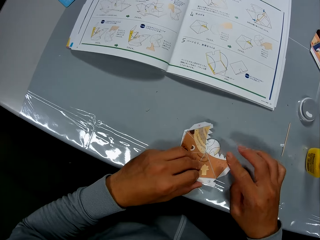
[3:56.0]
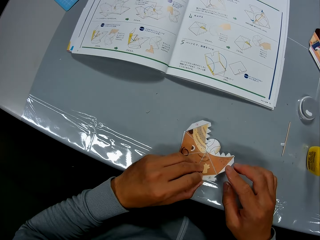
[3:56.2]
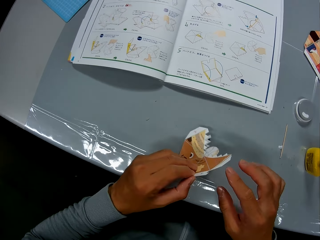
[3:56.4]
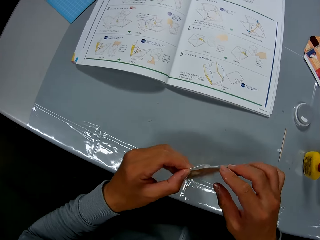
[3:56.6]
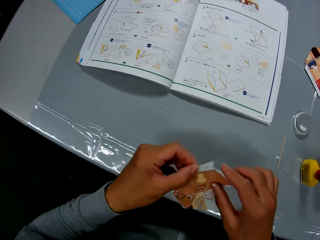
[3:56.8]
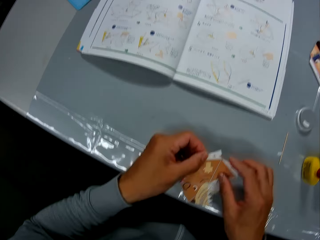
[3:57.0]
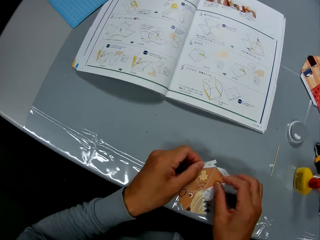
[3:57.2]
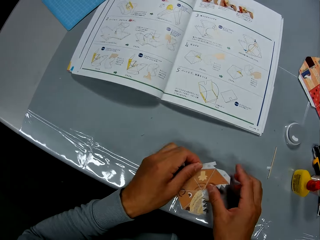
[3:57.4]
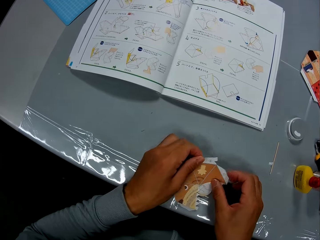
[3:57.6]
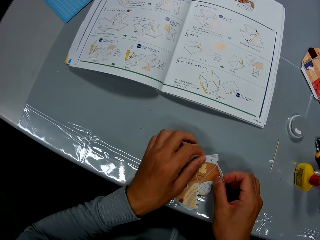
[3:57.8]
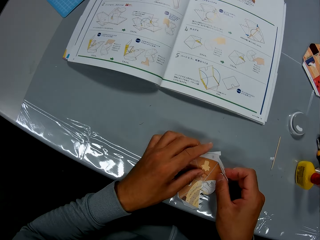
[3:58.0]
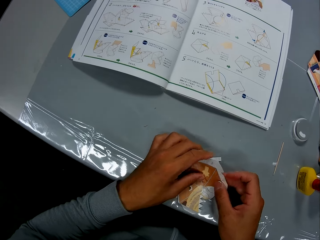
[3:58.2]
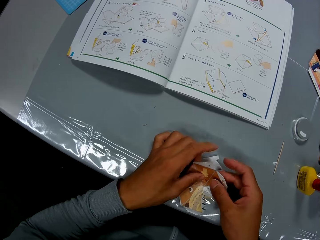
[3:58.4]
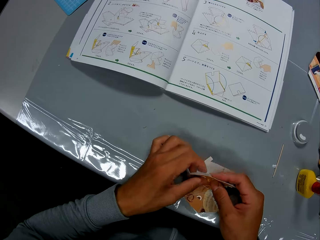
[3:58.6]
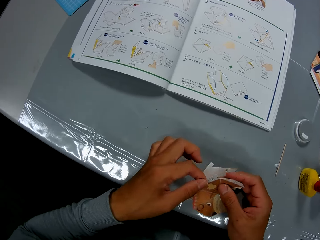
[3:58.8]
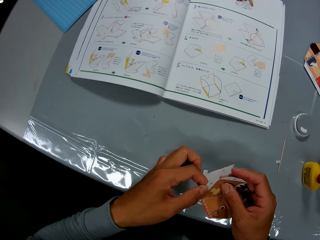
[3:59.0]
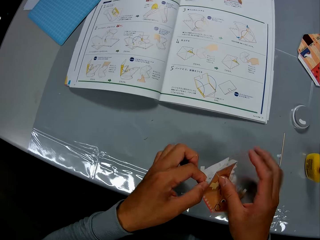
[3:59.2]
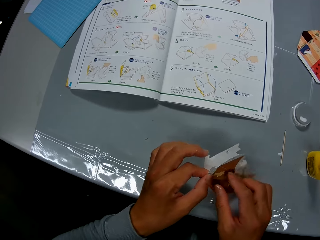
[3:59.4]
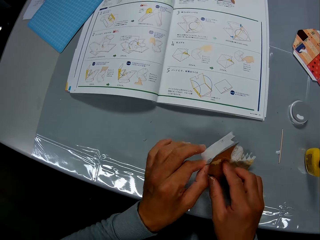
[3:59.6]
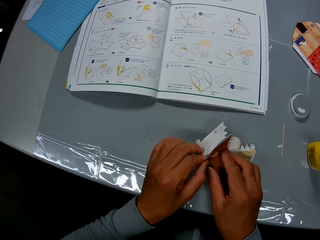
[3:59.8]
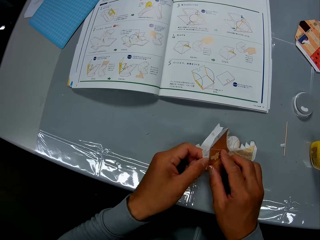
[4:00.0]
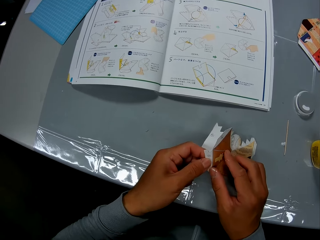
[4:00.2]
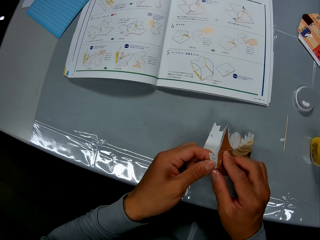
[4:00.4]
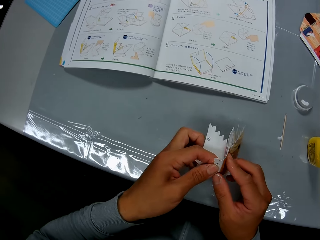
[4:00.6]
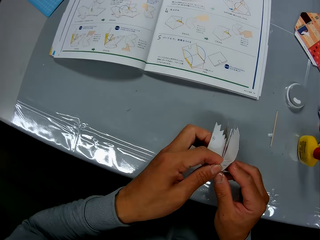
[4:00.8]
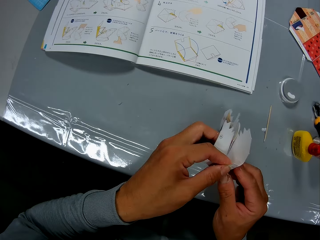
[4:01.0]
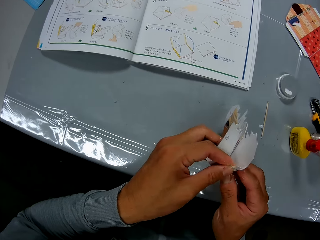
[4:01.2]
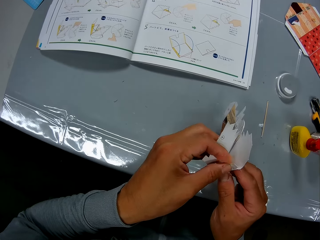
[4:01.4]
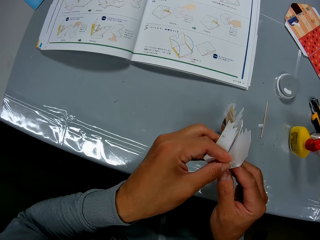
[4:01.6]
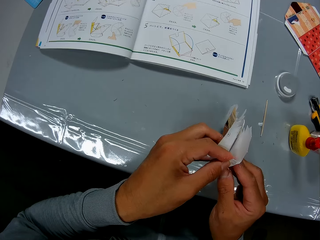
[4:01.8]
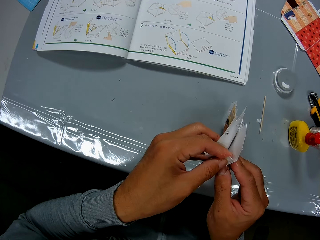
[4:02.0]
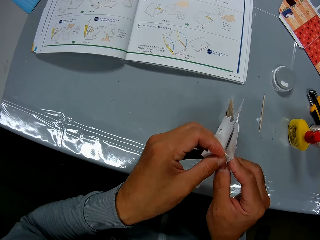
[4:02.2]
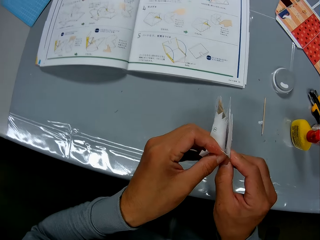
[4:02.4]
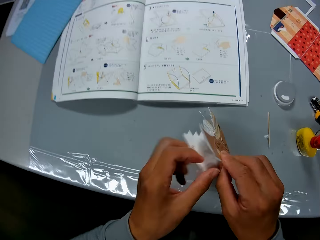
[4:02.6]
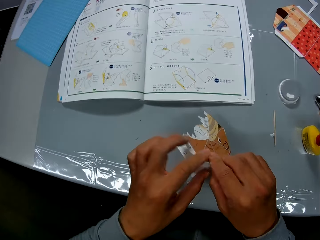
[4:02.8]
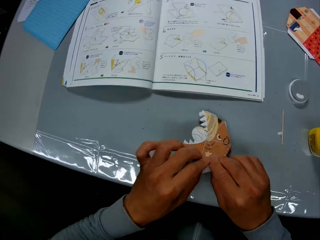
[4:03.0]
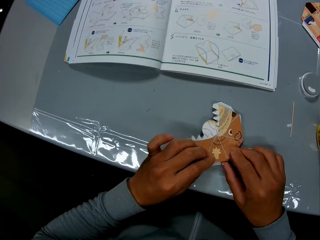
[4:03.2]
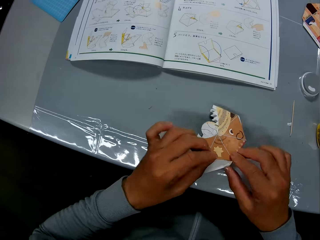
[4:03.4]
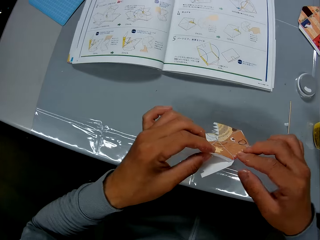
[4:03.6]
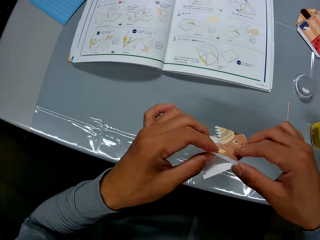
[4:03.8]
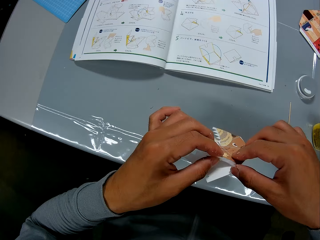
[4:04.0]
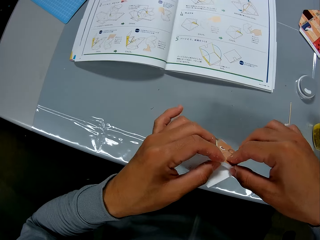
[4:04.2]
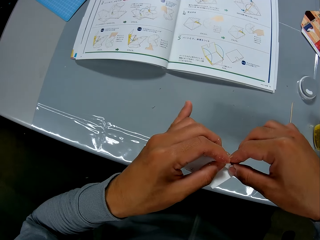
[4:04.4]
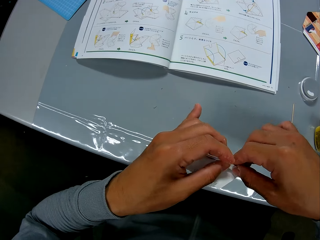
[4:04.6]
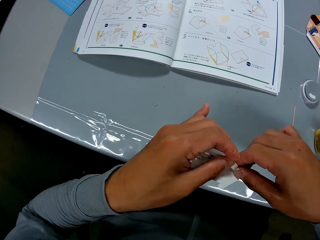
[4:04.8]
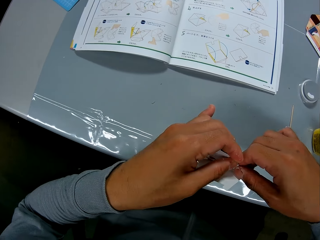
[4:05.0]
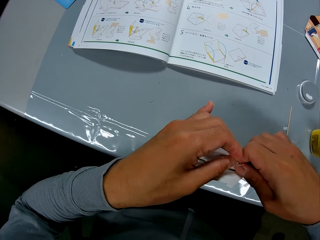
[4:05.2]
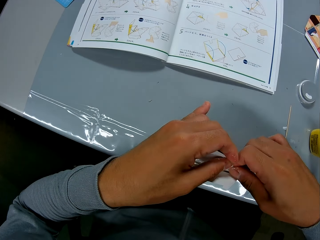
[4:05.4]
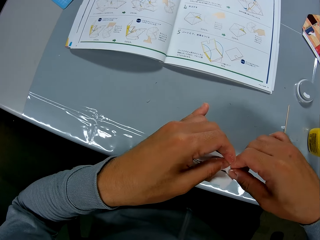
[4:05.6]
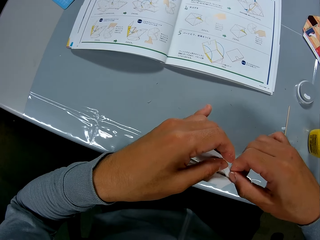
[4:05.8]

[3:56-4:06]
The camera wearer puts the paper model on the table. They lift the paper model. They put the paper model on the table. They lift the paper model. They put the paper model on the table. They lift the paper model. They fold the paper model.

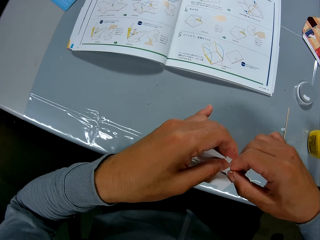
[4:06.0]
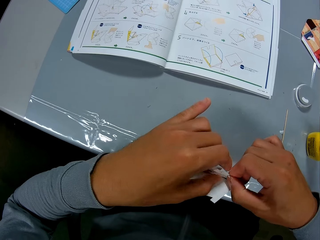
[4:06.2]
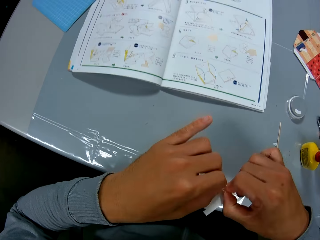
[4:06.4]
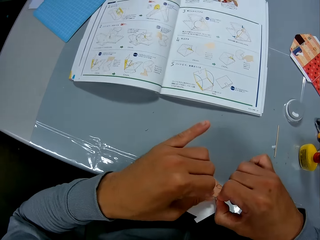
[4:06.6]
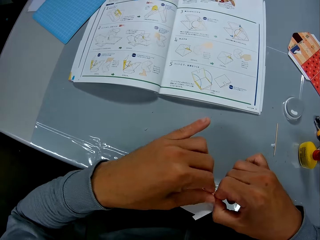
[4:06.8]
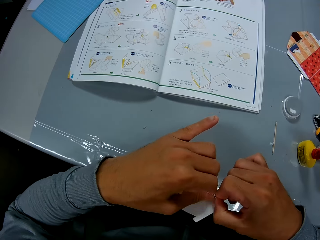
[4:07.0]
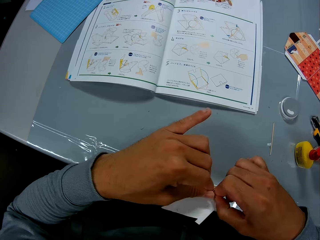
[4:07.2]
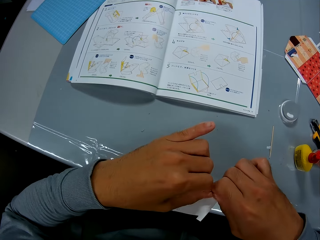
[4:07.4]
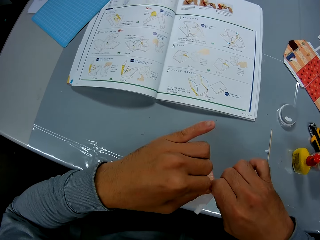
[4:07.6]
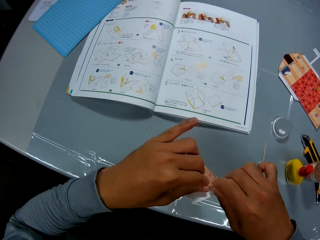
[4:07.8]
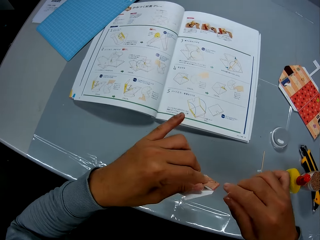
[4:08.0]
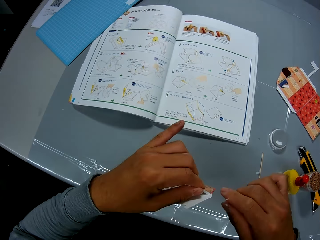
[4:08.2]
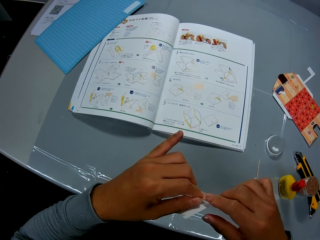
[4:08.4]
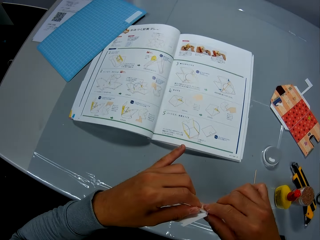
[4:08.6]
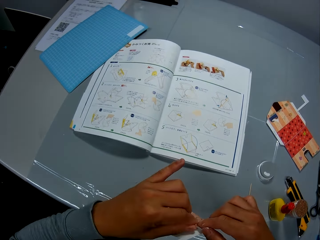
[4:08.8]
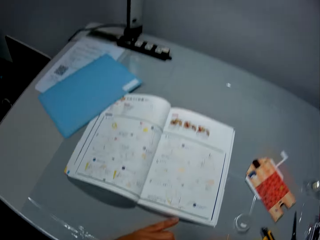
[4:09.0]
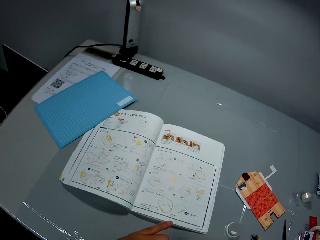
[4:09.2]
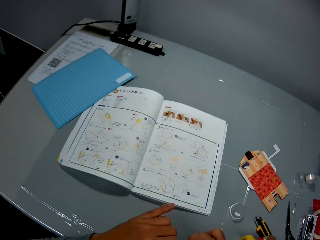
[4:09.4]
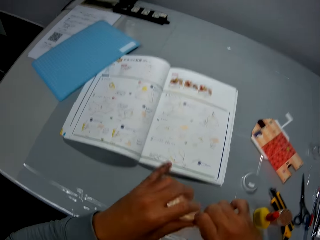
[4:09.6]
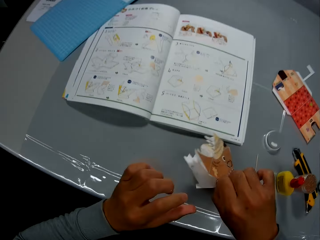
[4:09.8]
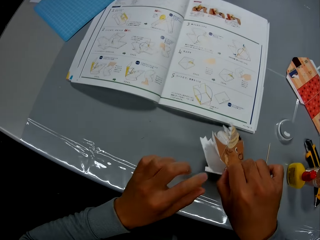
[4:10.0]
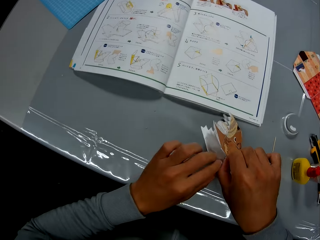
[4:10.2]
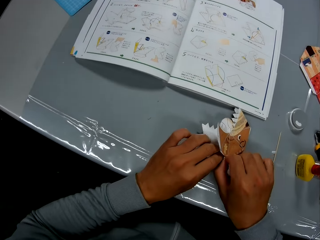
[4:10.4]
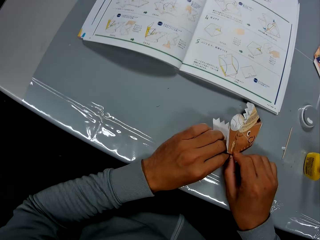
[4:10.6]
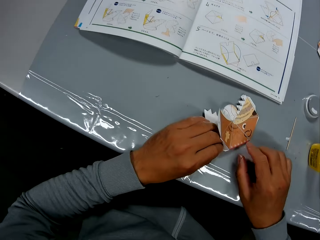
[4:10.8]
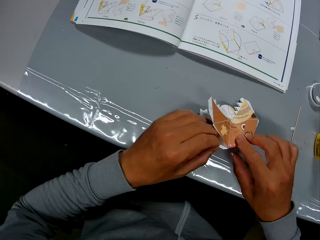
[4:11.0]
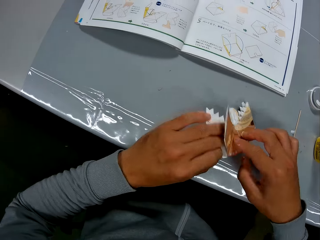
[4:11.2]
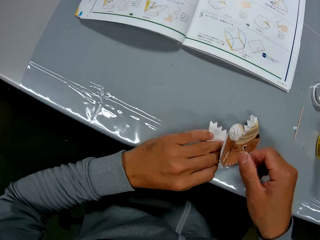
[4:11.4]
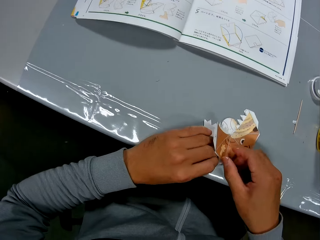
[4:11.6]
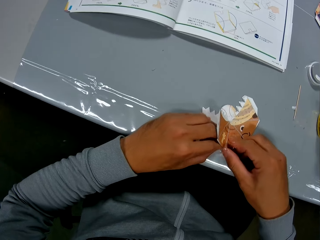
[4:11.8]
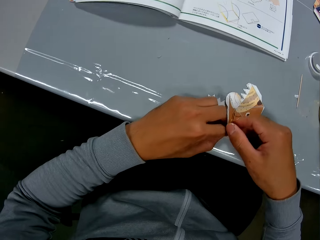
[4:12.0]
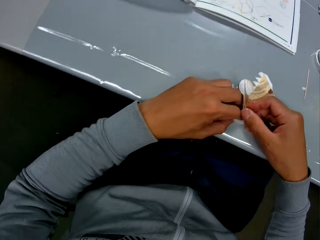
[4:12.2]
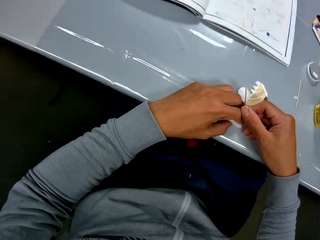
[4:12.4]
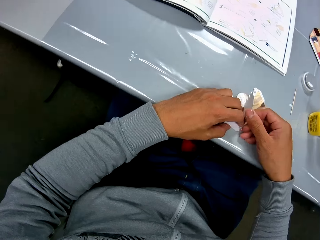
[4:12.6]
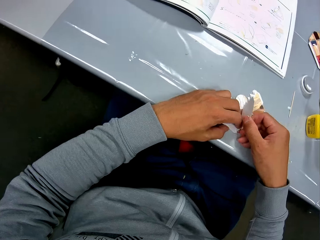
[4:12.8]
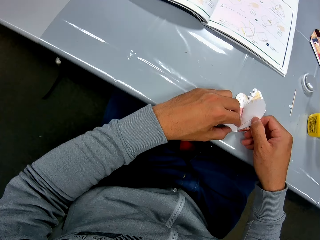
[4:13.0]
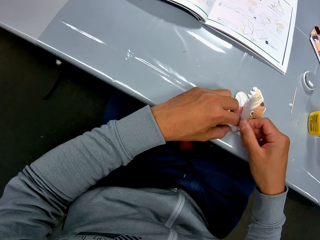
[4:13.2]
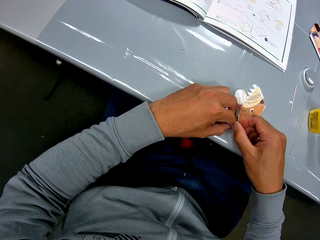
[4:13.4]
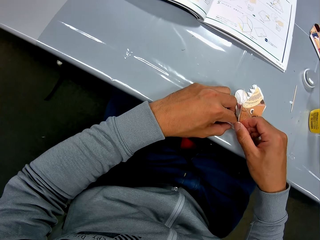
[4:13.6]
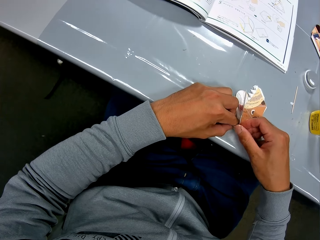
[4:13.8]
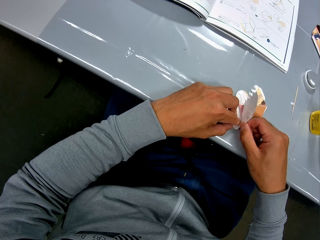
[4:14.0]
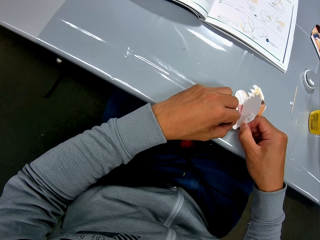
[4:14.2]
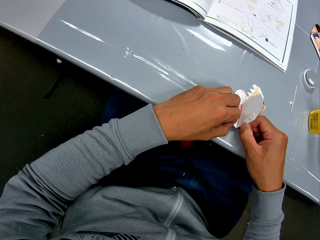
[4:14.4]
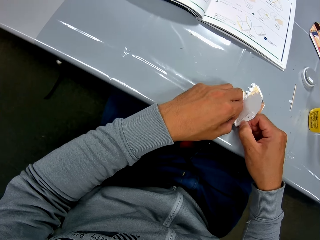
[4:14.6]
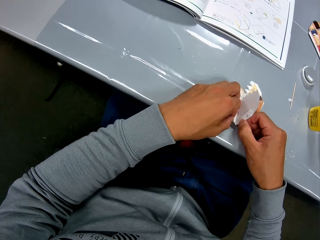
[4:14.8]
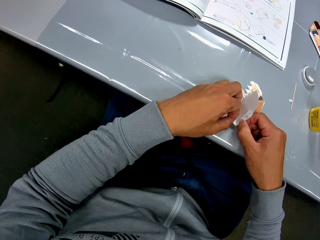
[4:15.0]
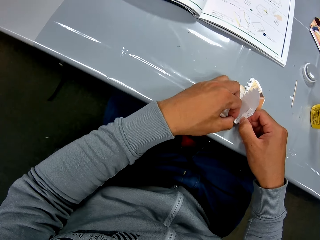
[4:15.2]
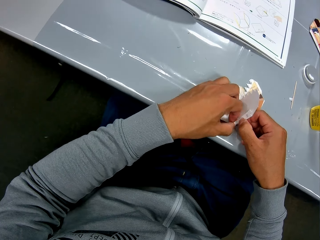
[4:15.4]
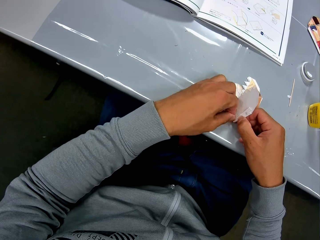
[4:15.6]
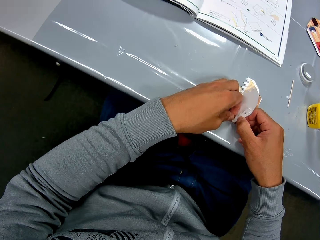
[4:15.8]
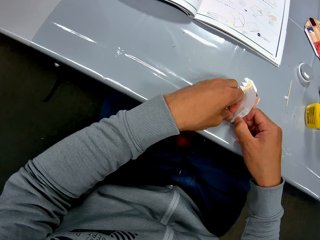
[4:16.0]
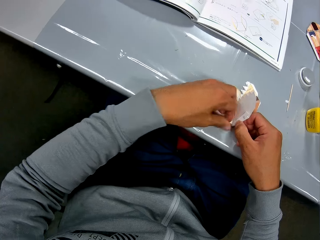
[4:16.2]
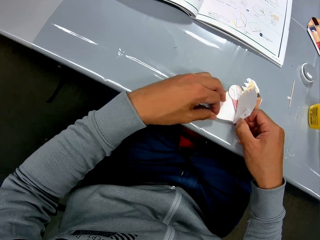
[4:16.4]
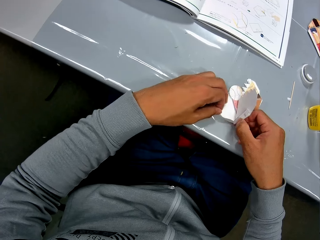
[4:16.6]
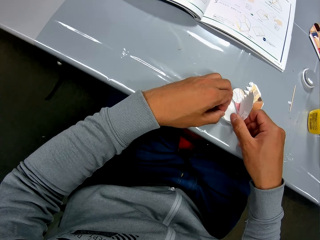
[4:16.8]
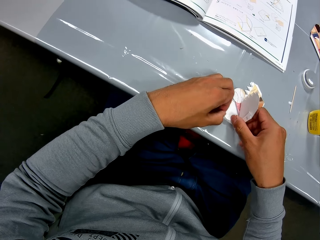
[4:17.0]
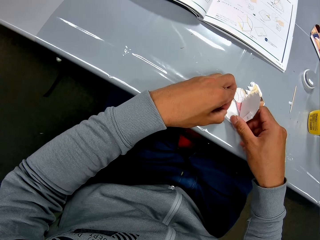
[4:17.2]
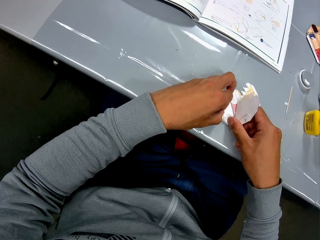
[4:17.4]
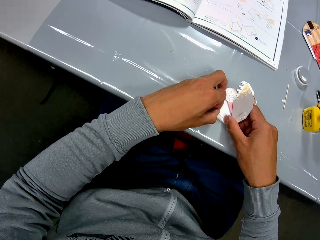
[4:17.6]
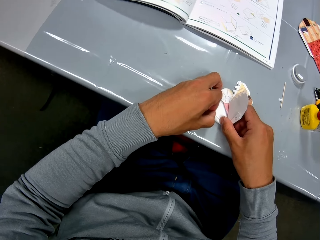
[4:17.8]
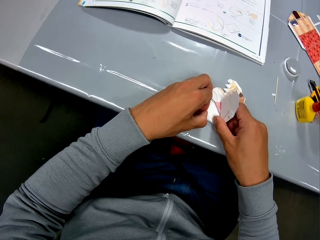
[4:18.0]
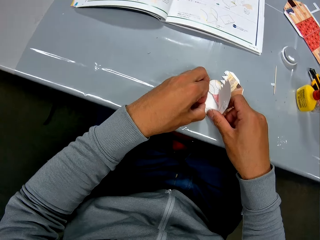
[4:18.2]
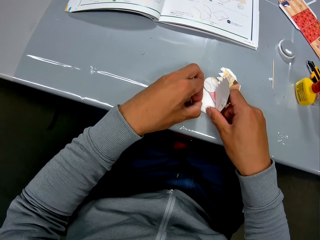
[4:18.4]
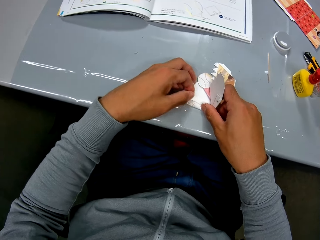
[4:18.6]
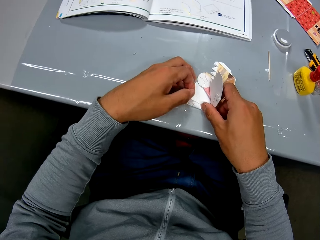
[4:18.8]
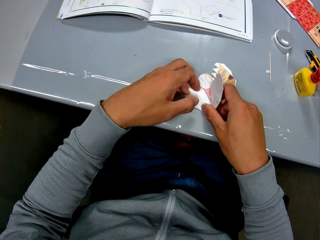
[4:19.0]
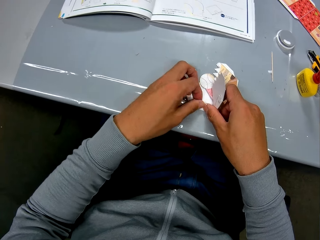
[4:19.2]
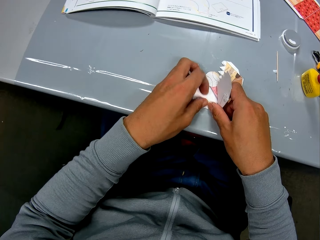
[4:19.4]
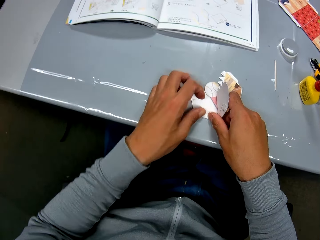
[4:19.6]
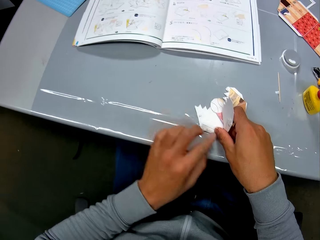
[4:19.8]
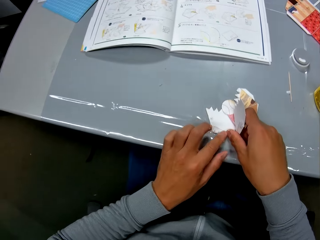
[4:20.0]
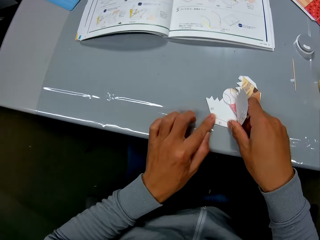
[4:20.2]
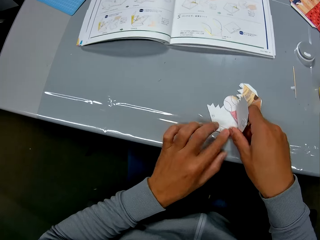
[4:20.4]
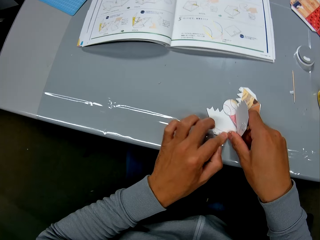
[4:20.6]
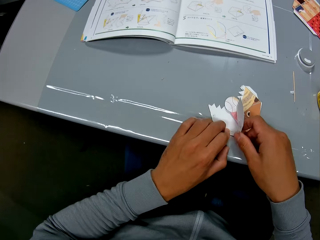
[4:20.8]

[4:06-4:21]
The camera wearer looks at the manual. They put the paper model on the table. They fold the paper model.
